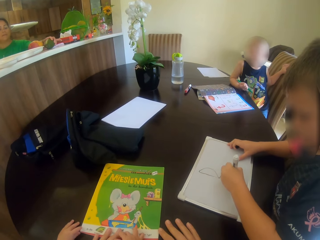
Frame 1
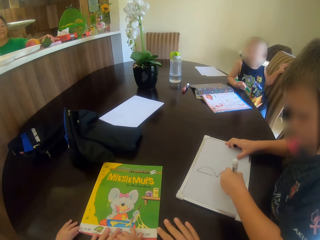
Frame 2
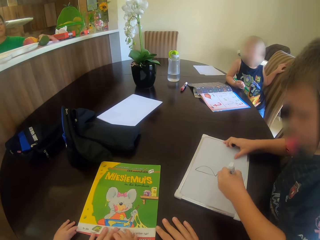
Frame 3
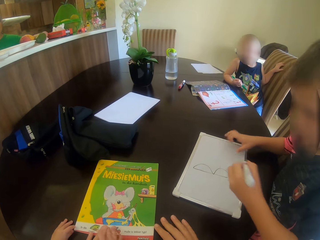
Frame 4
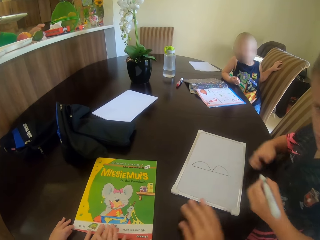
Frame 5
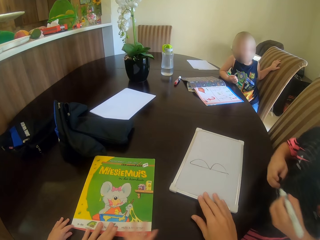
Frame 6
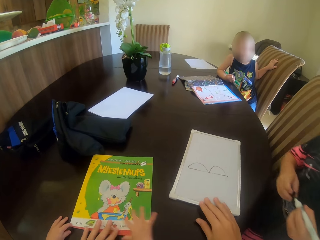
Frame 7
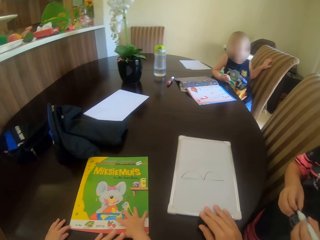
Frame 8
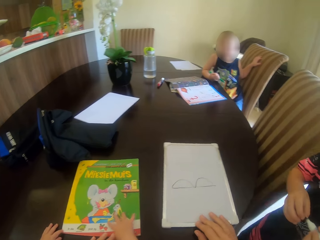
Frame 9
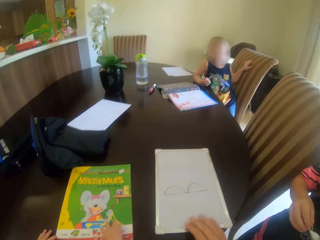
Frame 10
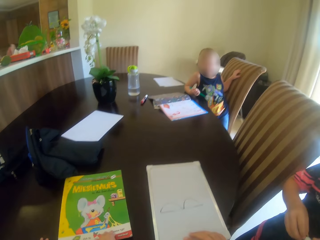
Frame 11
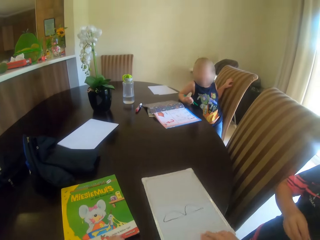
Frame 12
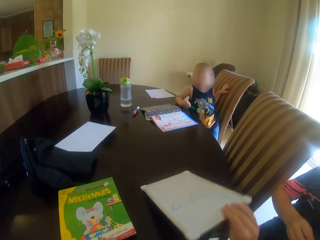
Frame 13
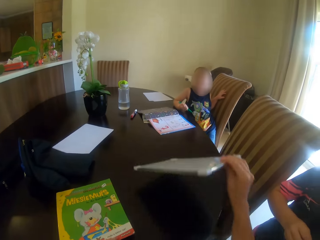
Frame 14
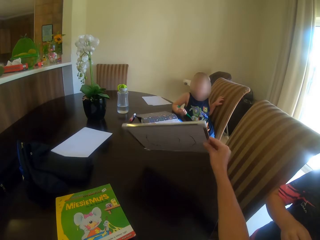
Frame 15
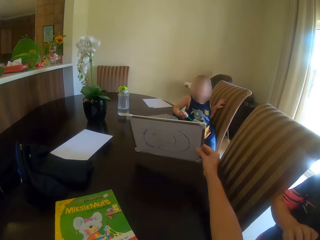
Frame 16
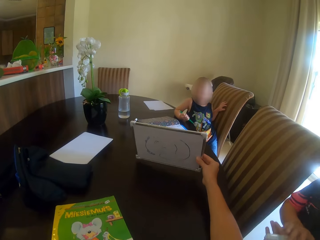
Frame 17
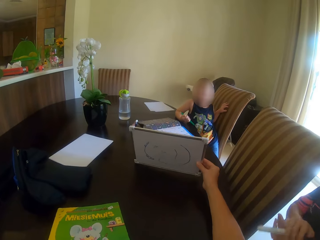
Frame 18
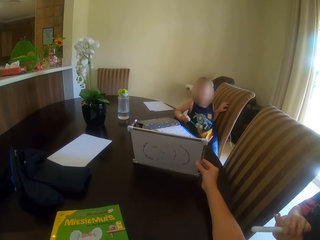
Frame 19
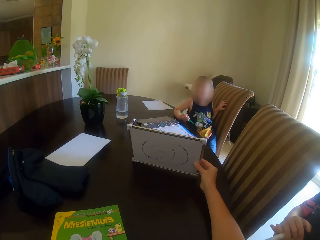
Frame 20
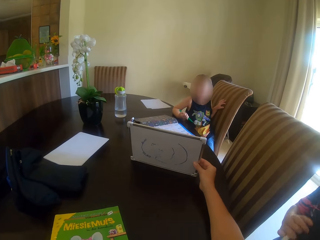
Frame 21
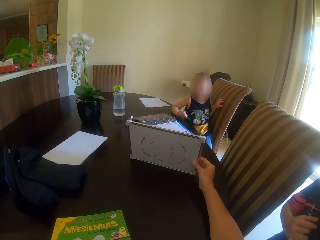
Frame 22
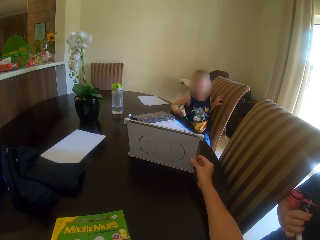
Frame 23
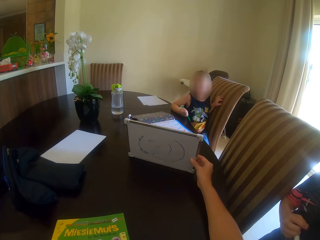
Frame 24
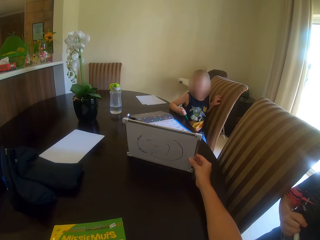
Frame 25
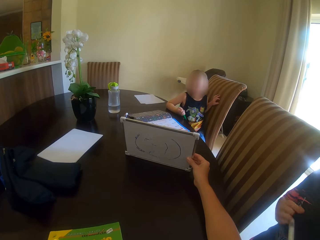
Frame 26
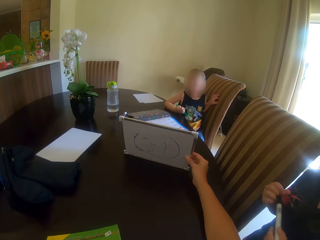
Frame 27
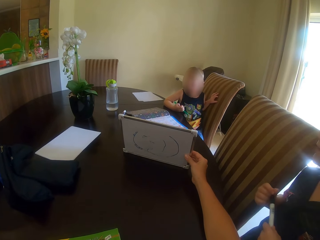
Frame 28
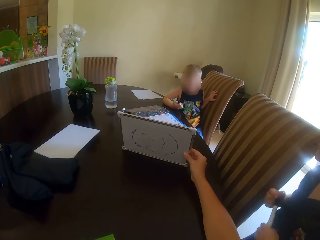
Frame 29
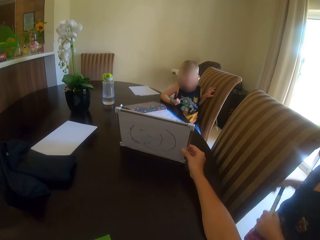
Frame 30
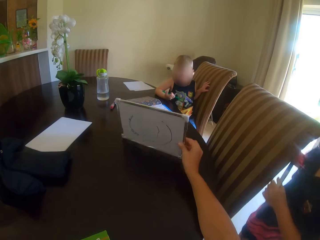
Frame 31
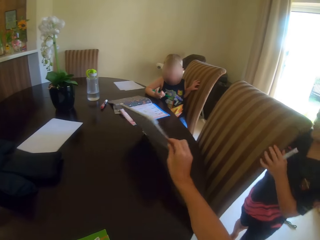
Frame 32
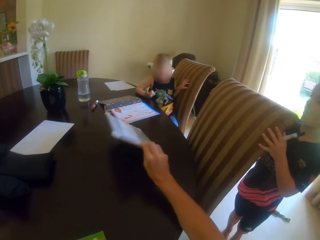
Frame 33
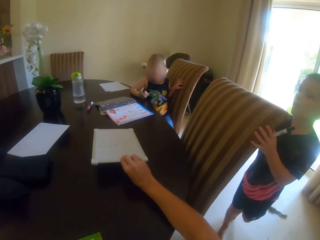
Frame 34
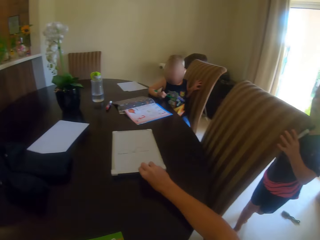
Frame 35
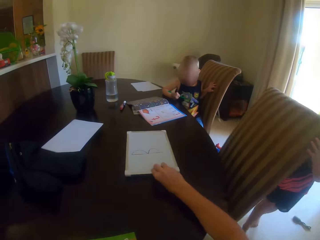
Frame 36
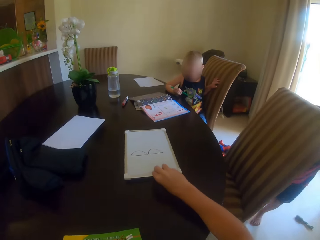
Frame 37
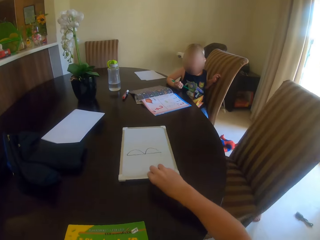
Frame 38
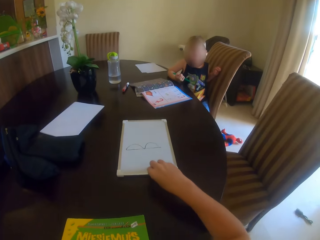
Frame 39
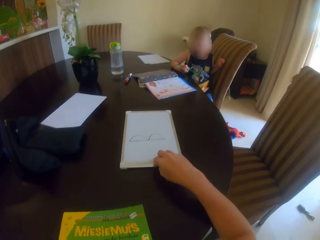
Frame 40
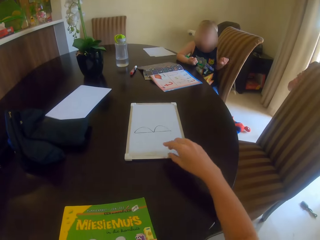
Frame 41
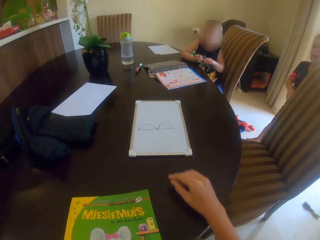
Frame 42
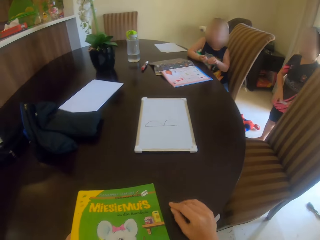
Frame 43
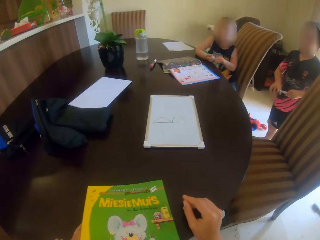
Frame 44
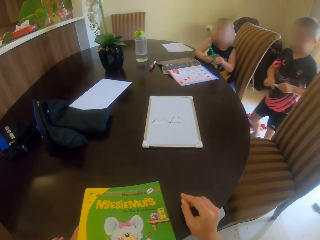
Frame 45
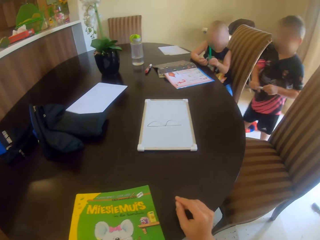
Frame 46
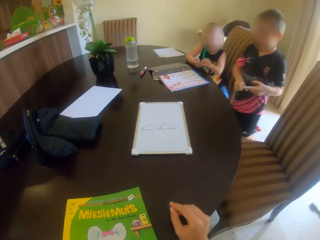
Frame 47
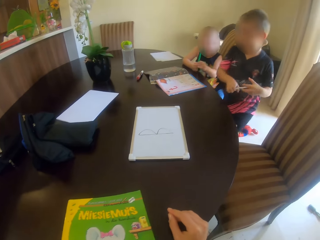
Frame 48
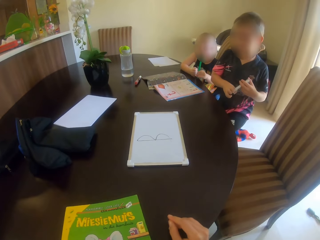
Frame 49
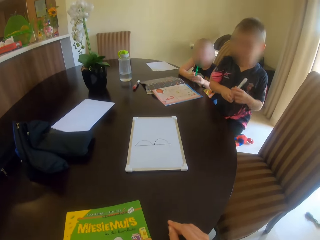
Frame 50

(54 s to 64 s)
The camera wearer pulls the board. They pick up paper. They lift the board. They talk to a child. They put down the board. They put the paper on the table. Another child moves the chair.

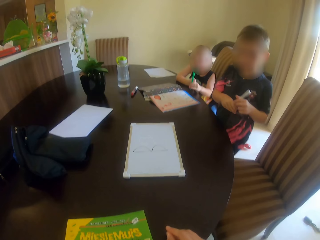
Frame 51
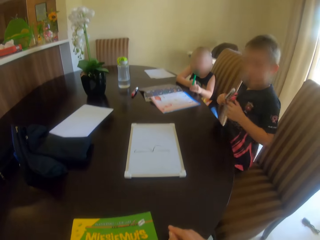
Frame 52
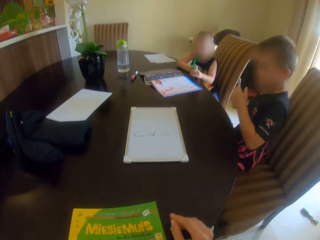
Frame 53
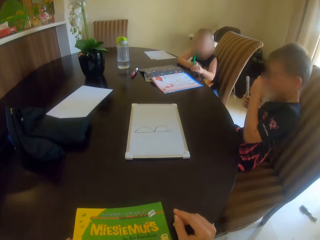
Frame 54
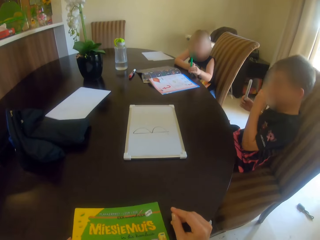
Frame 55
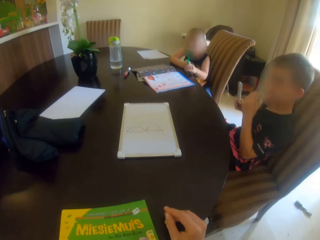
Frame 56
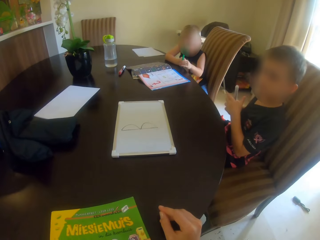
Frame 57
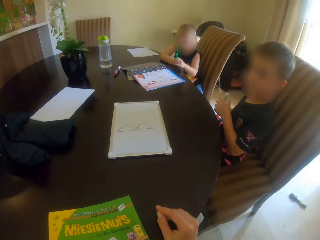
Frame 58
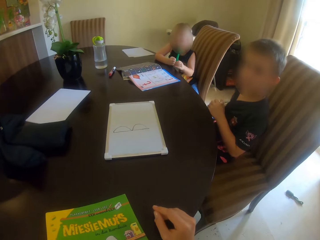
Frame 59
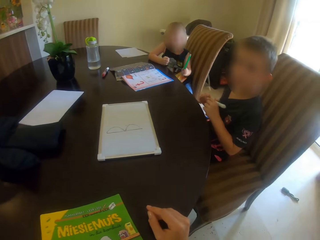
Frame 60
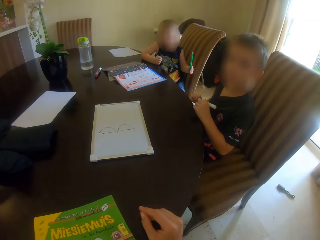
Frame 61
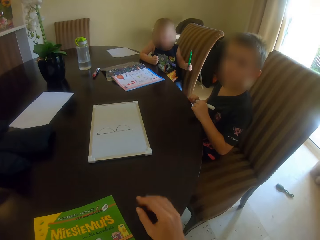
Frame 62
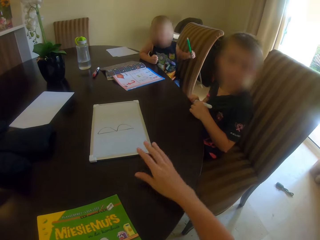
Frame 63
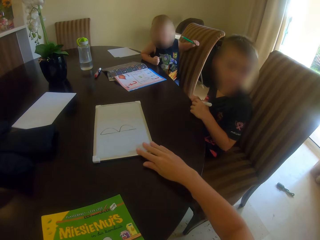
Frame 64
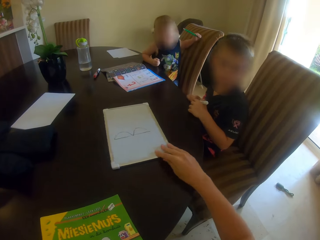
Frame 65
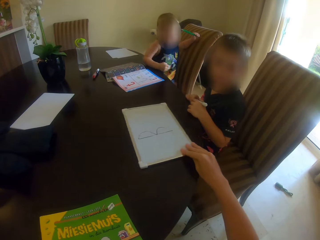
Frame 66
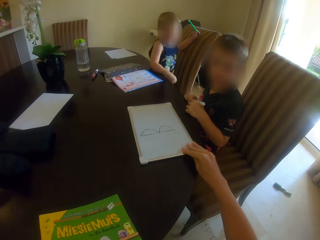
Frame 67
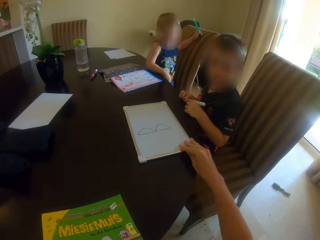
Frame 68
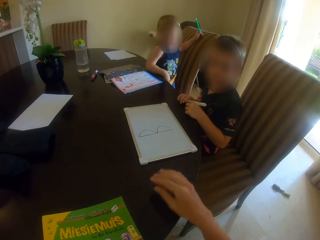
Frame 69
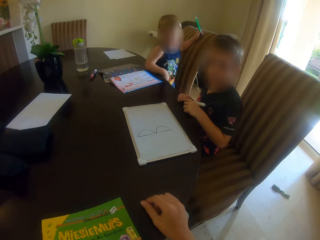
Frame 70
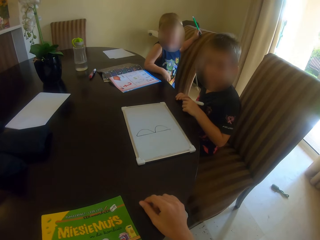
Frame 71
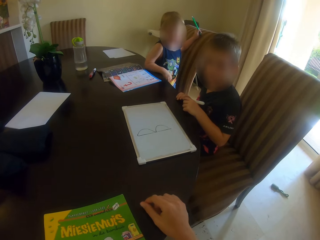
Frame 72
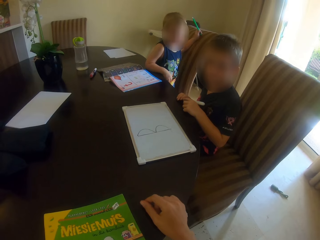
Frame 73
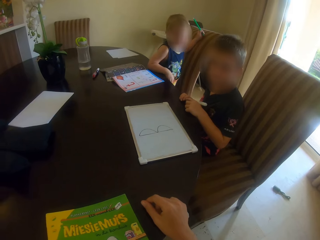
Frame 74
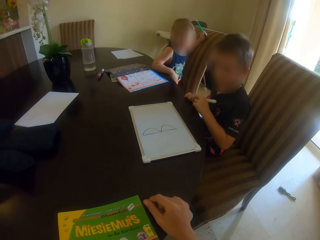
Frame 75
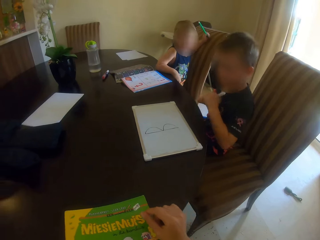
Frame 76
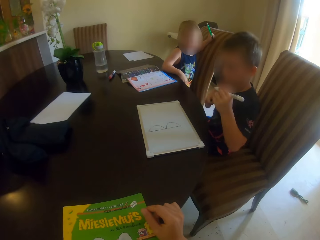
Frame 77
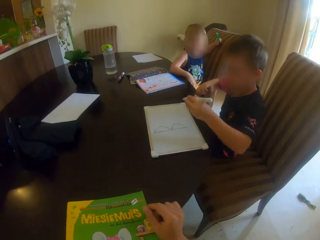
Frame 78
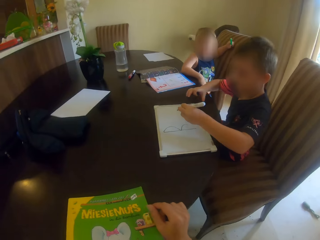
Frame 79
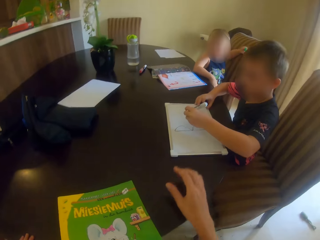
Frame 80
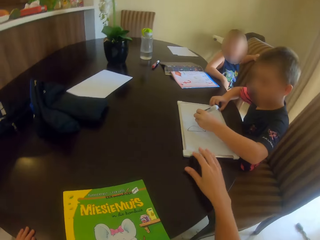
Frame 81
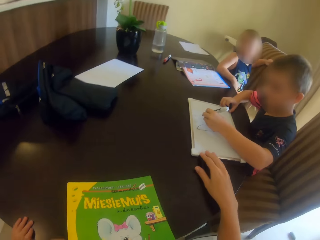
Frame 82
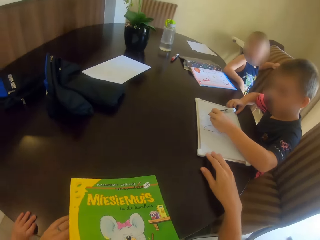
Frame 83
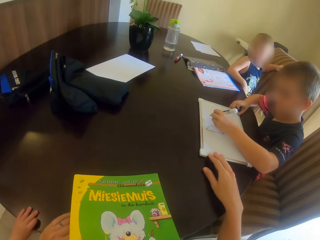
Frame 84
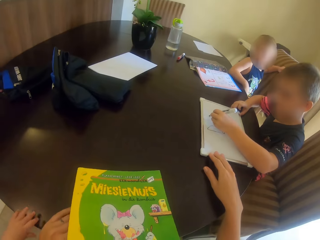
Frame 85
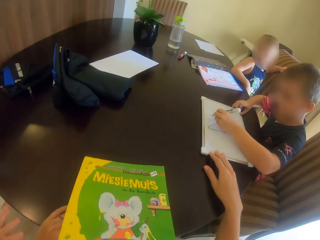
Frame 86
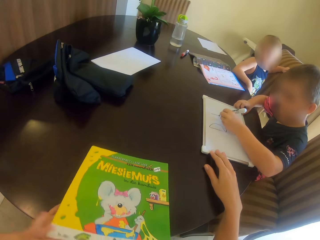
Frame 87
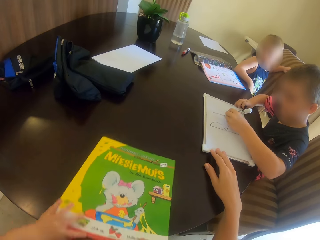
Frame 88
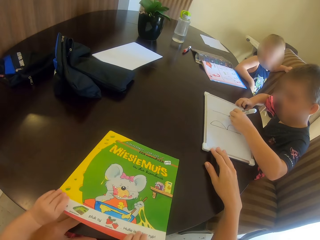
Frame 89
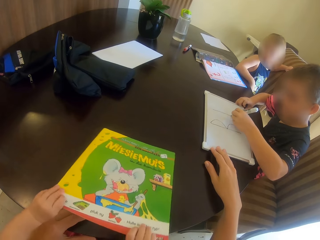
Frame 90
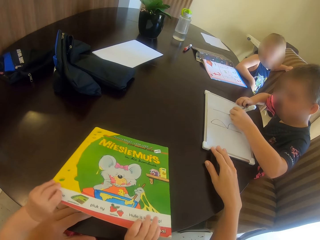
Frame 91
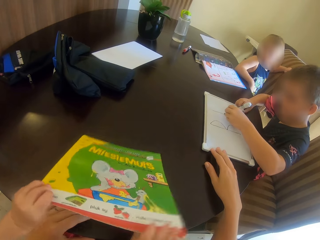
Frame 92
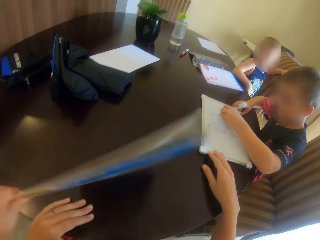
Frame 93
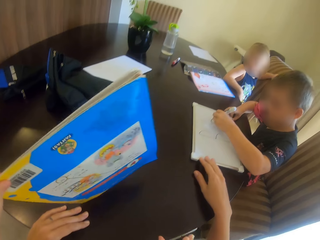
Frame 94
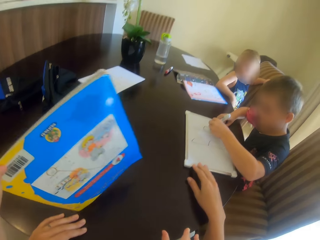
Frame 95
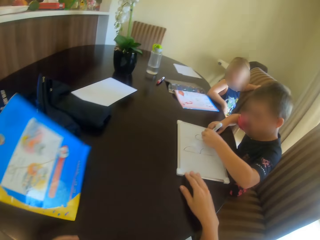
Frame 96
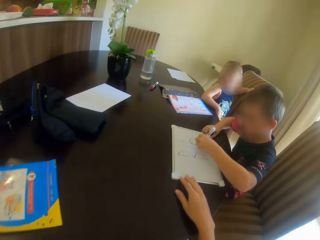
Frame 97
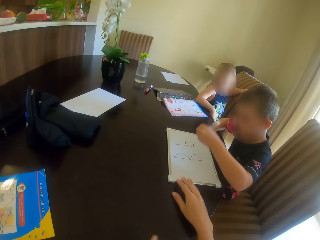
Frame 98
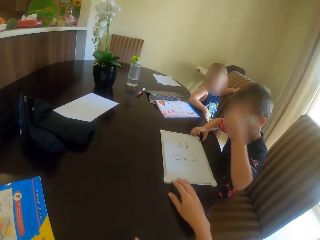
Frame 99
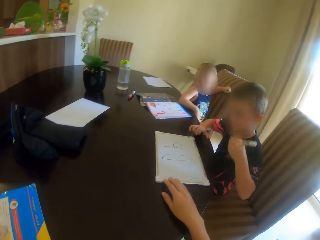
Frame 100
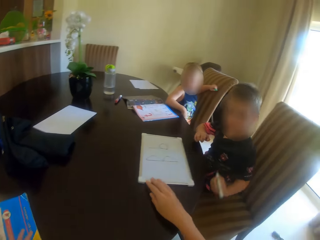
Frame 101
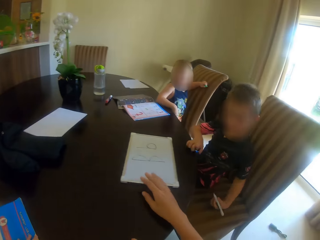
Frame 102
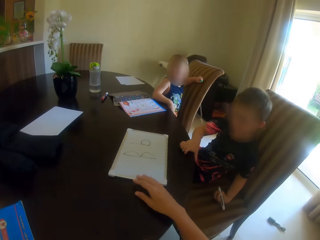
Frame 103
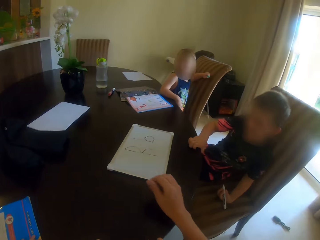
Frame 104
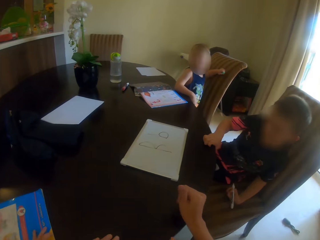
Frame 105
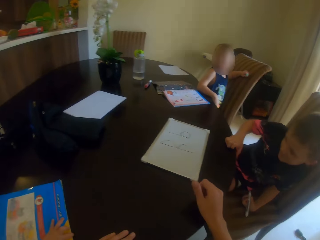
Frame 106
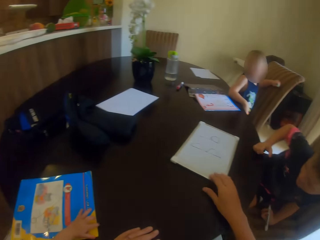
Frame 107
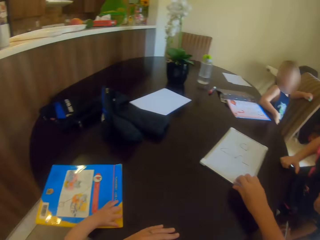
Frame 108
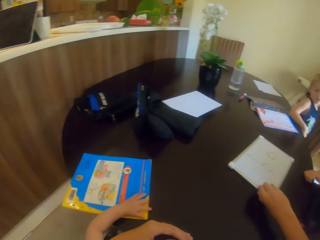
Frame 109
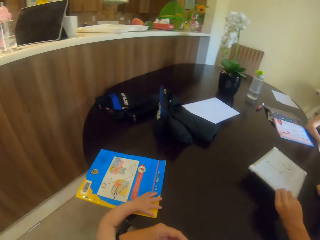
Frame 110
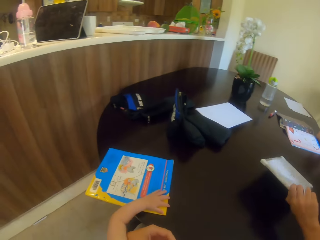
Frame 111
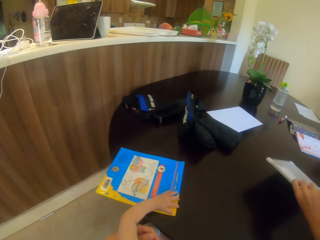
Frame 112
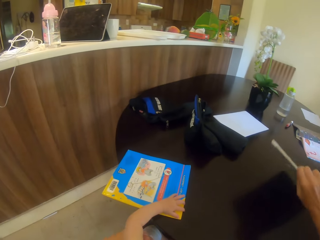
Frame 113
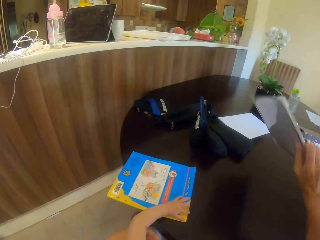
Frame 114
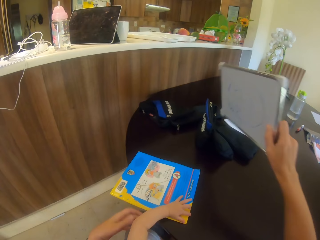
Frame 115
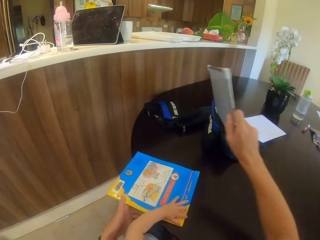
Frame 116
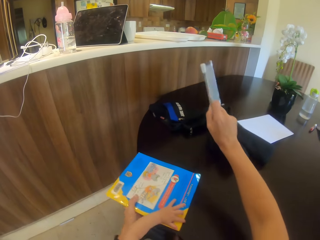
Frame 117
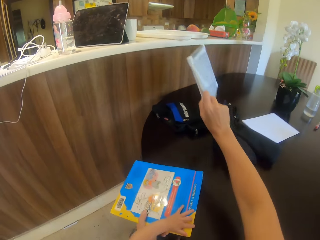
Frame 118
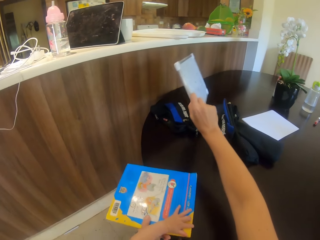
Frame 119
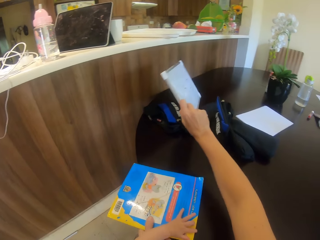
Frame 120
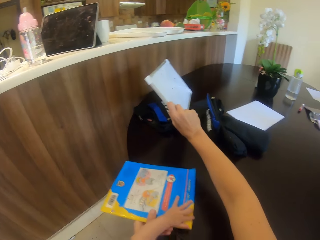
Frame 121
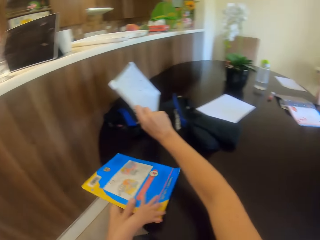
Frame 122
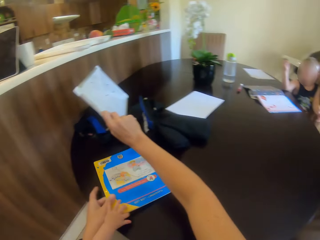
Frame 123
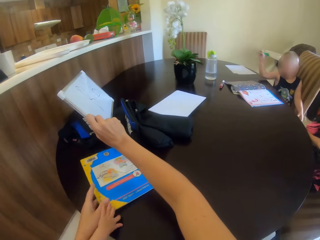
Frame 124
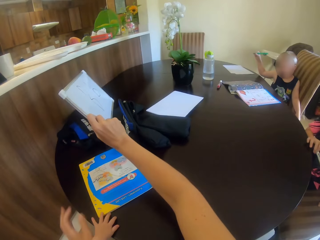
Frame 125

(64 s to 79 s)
A child sits on the chair and gestures with his hands. The camera wearer moves the board. He puts his hand on the table. He puts his hand on the board. The child writes on the board. Another child lifts the book. The camera wearer picks up the book. The other child flips the book. The camera wearer moves the board. He holds the board. He lifts the board. He talks to the first child. He picks up the book. The other child moves the book.
